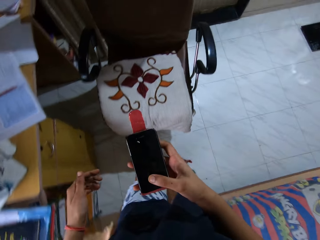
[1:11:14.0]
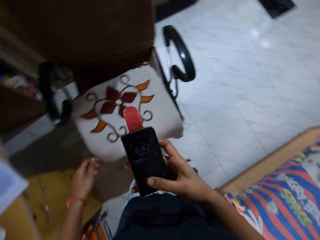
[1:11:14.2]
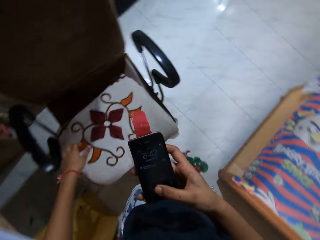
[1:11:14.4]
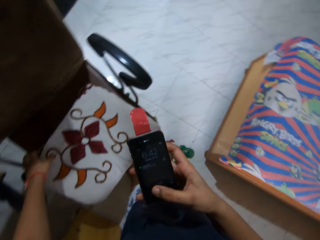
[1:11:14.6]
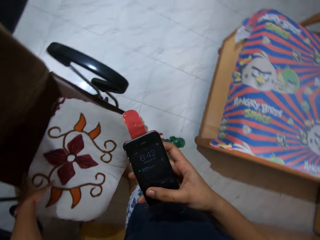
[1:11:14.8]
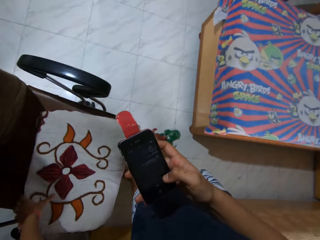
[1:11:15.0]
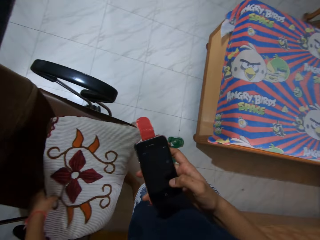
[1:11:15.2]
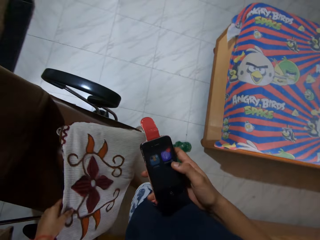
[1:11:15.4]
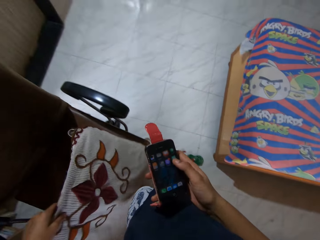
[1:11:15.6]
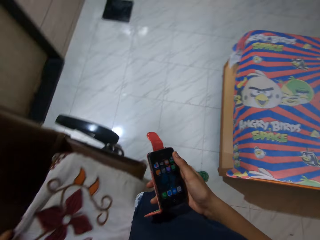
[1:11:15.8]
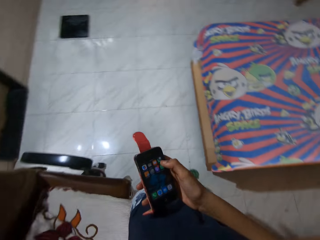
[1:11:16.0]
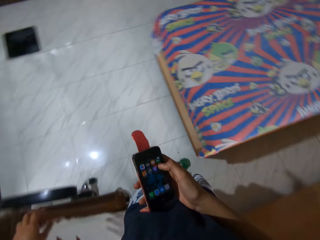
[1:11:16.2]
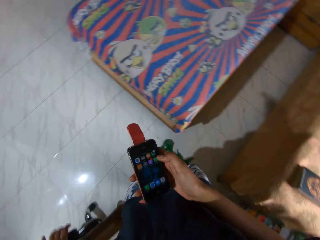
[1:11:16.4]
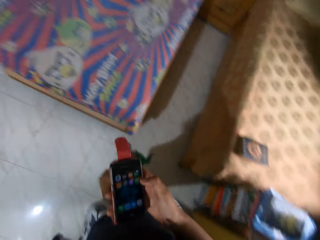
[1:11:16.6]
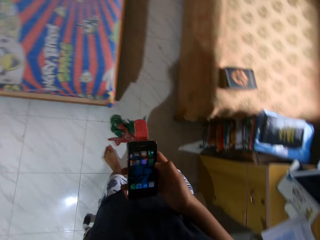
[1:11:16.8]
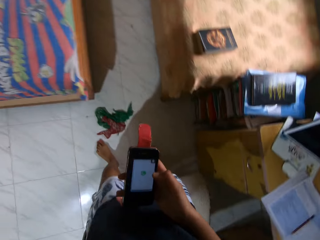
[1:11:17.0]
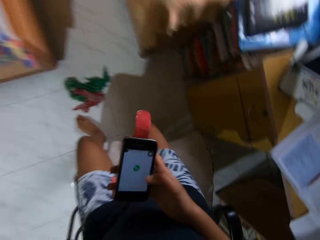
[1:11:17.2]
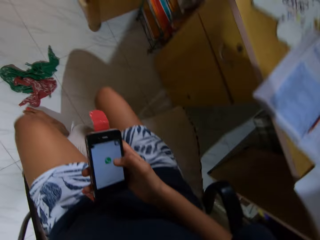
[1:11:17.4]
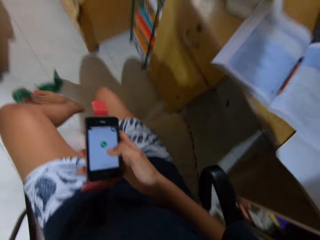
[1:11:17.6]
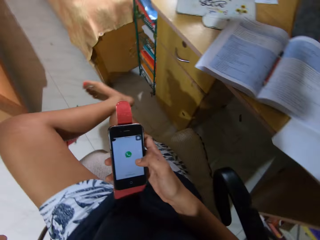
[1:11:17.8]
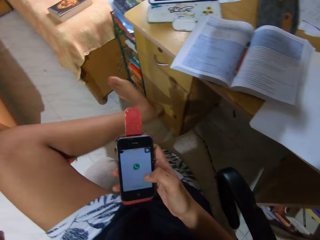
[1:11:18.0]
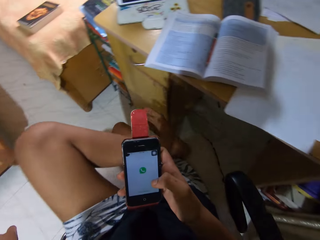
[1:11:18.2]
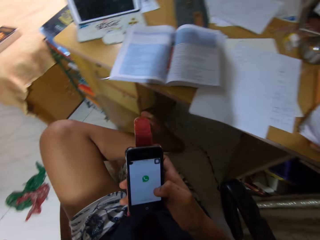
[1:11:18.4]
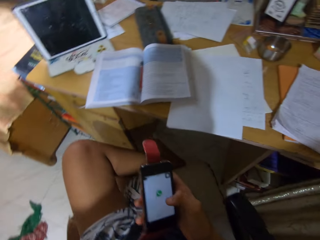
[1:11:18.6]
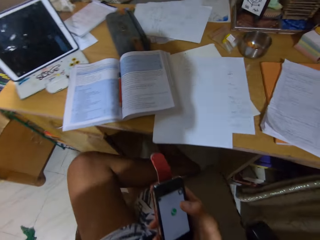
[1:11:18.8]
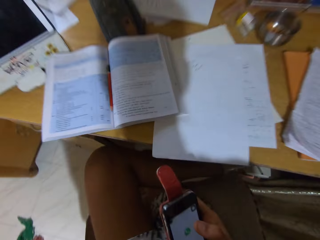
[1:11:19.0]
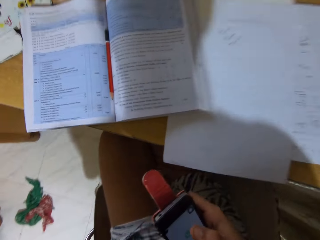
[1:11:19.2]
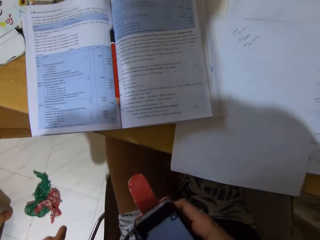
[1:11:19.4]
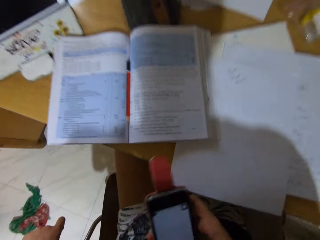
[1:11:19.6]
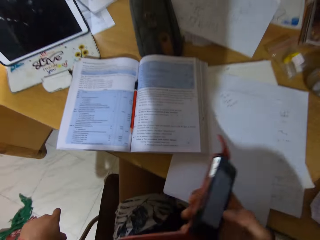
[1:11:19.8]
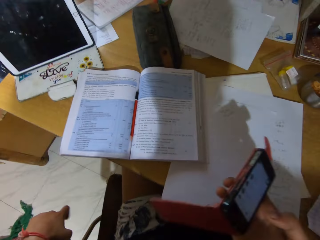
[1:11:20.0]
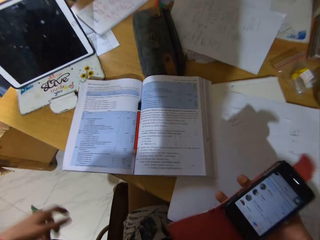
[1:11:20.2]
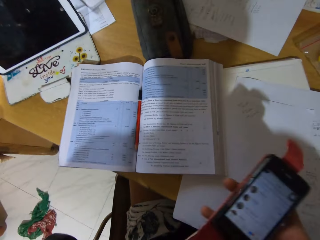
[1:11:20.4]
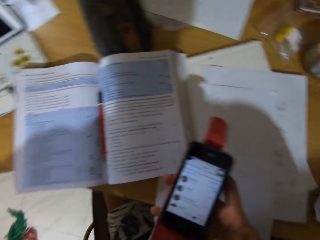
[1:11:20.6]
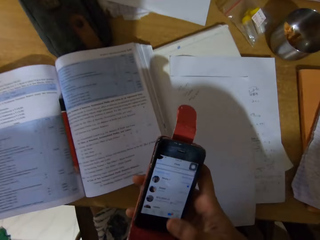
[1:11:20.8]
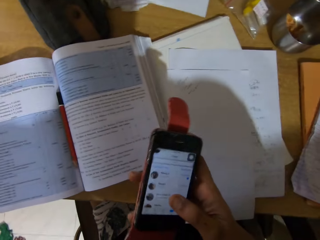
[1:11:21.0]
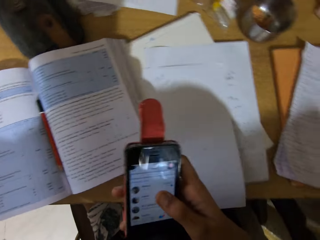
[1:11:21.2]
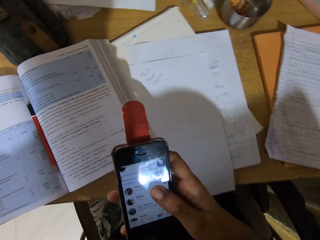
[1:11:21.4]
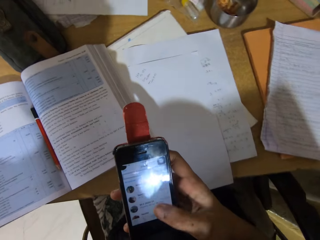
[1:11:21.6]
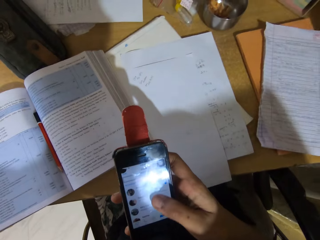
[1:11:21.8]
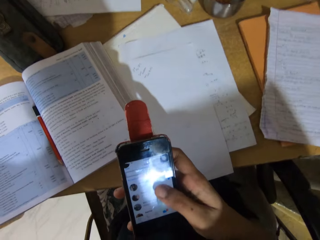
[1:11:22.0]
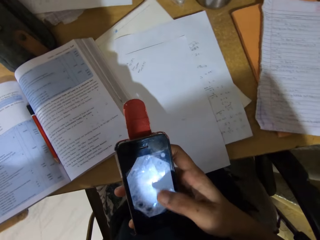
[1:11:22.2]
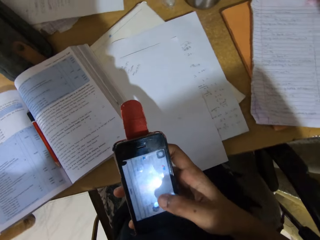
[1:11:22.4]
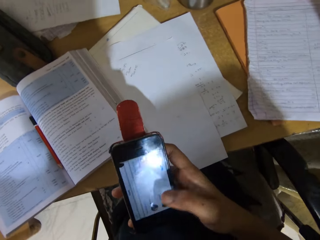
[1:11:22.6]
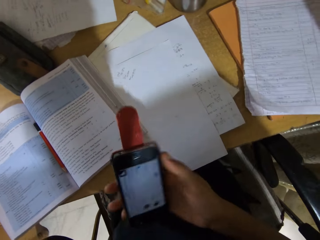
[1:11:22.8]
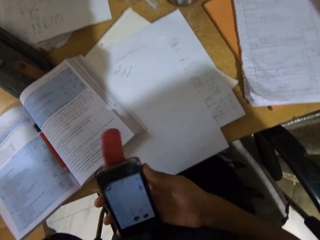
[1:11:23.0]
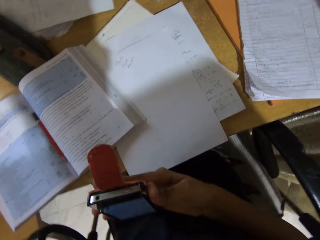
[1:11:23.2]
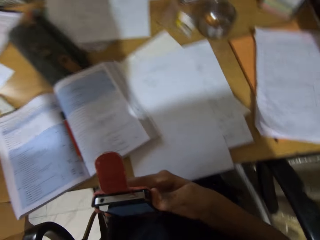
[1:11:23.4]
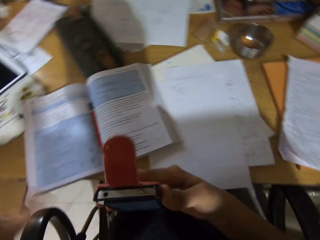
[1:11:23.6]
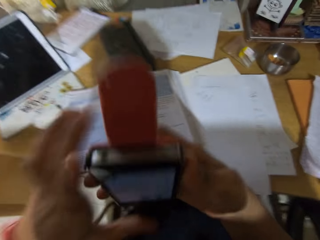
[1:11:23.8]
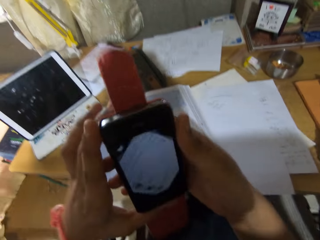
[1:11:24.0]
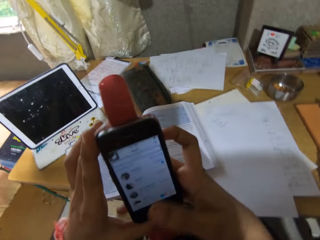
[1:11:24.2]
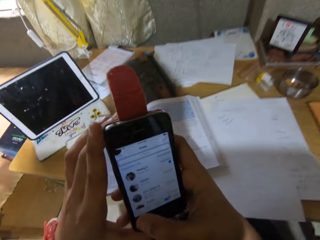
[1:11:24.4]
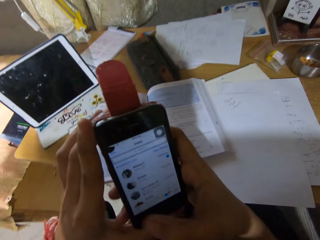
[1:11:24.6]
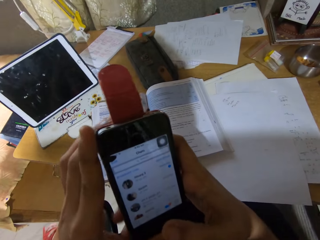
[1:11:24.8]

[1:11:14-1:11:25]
The camera wearer uses the mobile phone. They adjust the pillow on the chair. They scroll the phone. They use the mobile phone and sit down on the chair. They put the left leg on top of the right leg. They use the mobile phone. They use the mobile phone again.

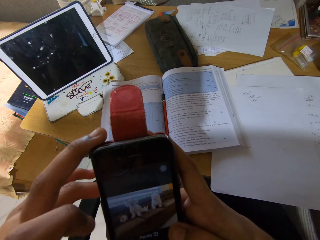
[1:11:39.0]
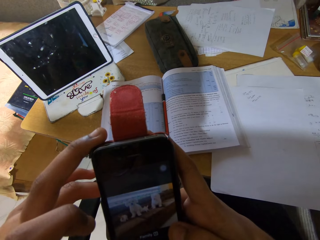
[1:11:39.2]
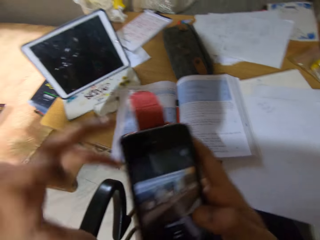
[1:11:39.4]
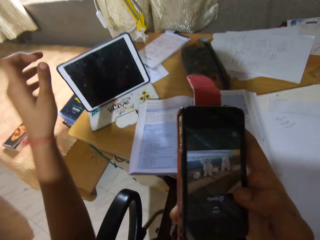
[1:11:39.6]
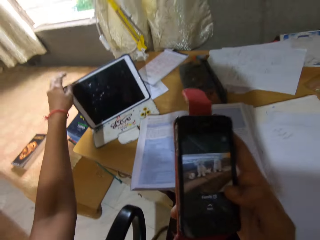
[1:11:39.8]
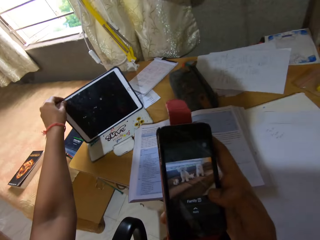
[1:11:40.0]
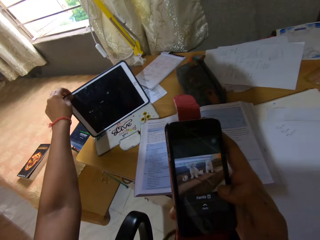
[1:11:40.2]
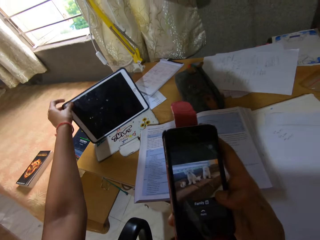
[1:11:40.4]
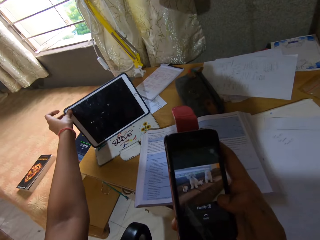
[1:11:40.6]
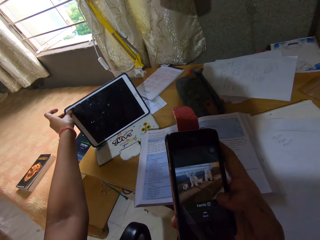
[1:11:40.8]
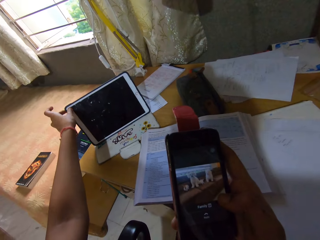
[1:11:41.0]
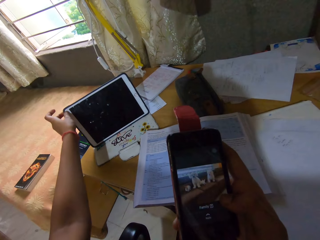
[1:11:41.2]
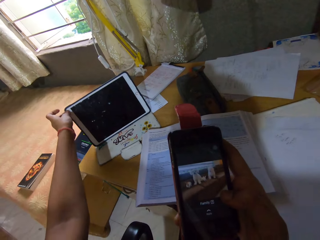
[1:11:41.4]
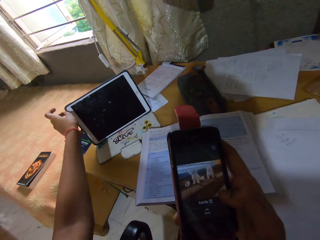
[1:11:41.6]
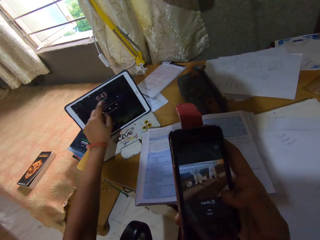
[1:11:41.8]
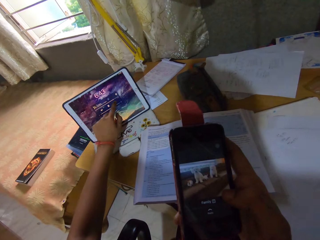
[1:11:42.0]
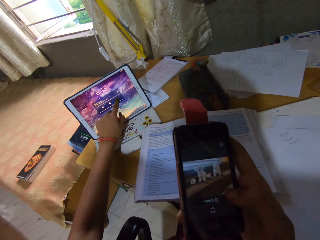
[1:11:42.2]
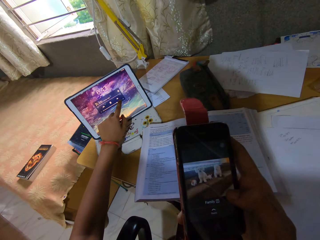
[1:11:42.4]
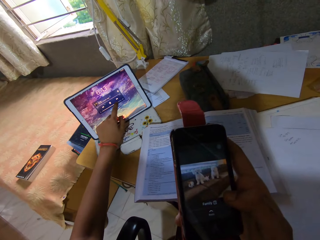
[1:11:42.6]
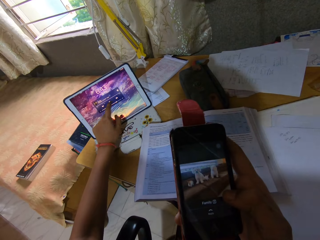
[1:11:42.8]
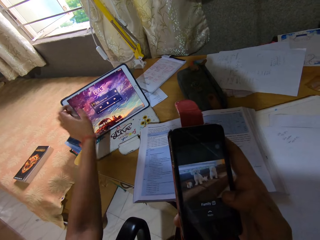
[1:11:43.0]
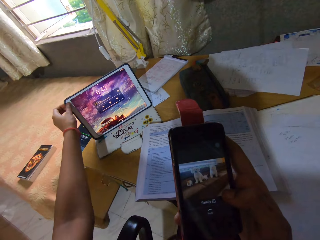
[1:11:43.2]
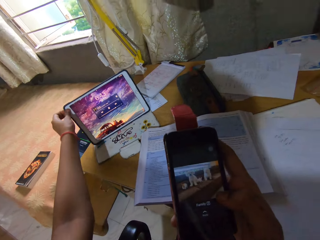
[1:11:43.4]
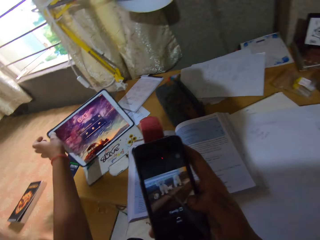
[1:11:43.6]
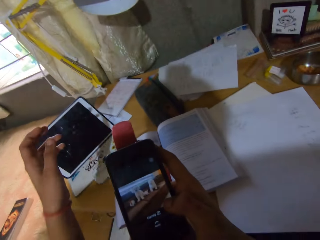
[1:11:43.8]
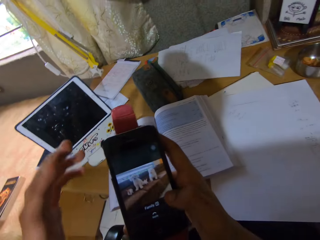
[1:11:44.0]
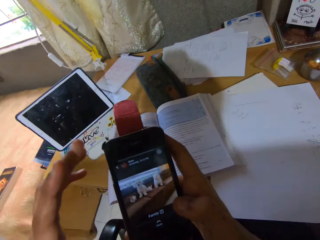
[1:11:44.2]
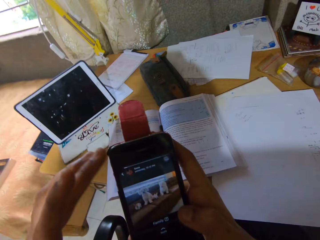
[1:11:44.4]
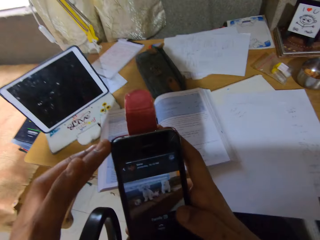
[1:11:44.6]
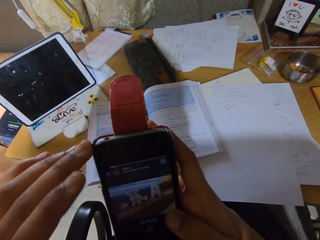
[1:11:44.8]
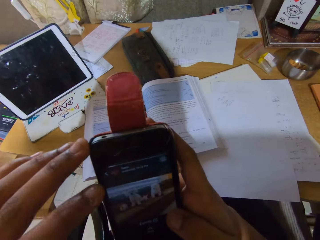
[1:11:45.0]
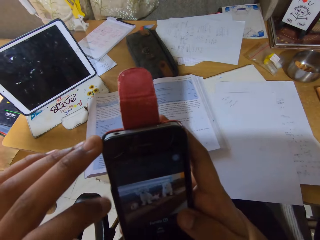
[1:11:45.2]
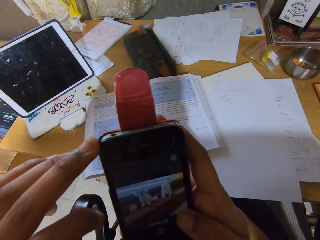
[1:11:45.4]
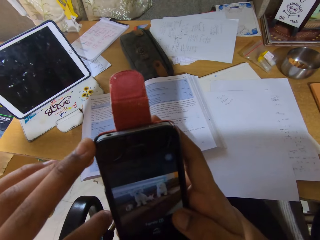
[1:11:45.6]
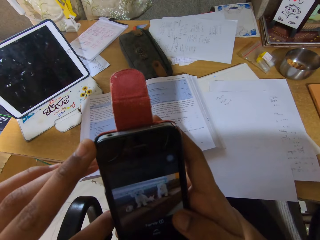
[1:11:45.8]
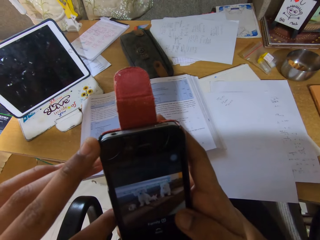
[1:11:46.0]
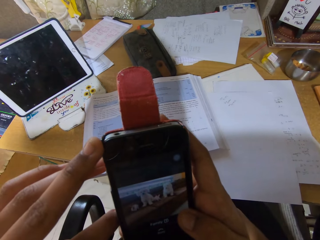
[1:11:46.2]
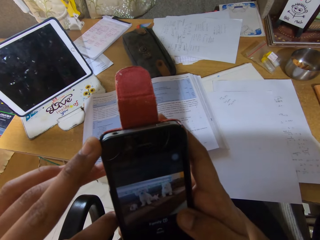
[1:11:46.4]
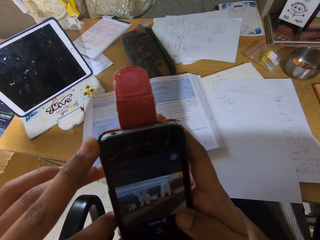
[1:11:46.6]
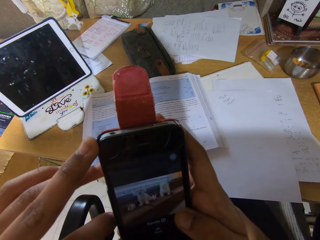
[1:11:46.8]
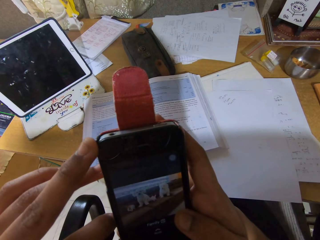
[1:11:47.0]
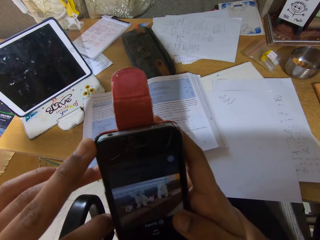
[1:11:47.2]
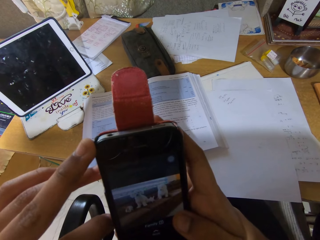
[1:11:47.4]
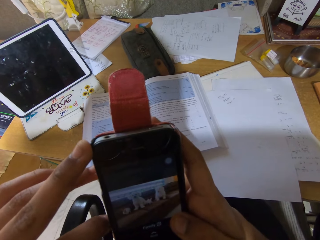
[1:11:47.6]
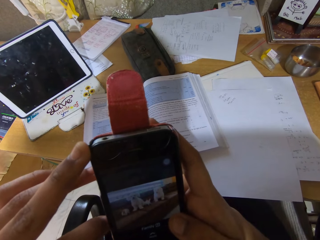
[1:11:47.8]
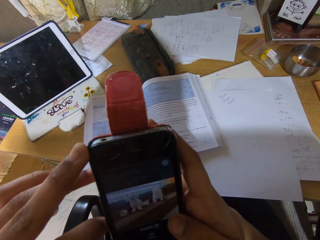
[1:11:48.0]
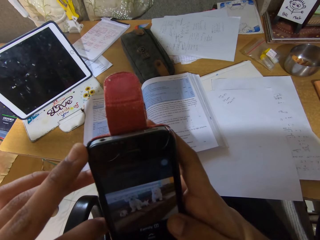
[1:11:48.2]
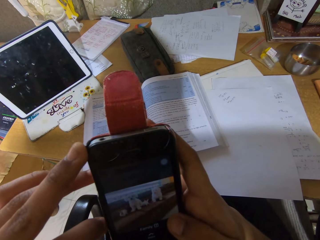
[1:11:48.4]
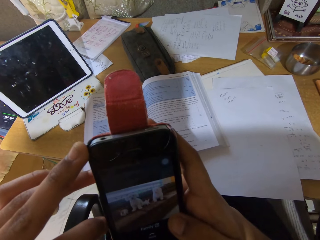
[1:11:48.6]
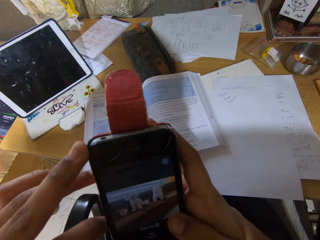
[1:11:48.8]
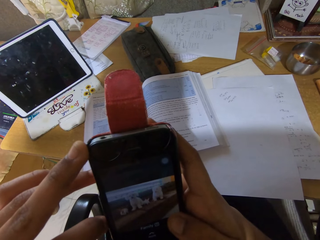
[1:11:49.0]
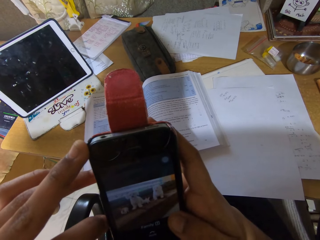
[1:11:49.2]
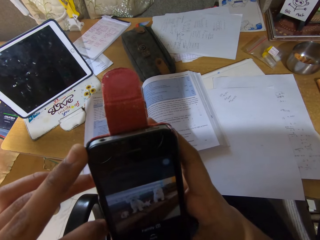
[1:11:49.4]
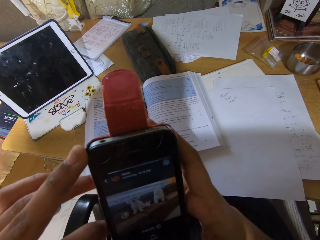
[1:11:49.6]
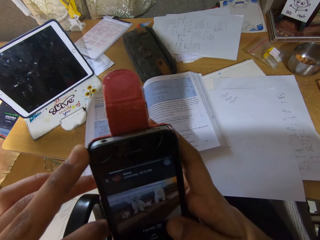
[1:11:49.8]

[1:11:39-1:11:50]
The camera wearer holds the mobile phone. They tap the tablet. They turn on the tablet button. They use the mobile phone. They scroll the phone.
